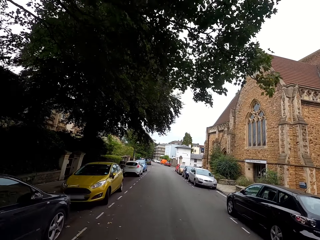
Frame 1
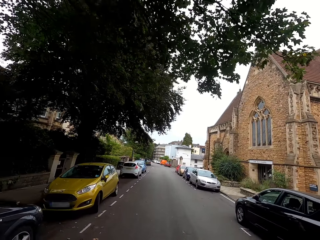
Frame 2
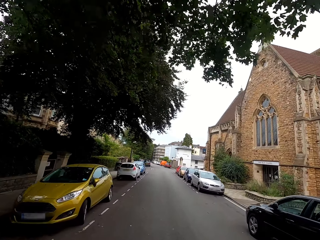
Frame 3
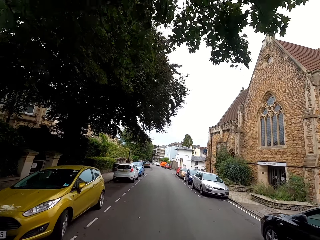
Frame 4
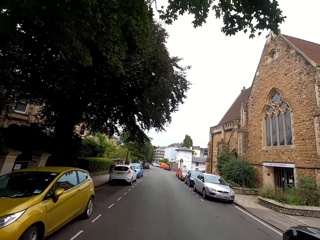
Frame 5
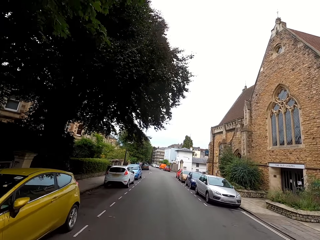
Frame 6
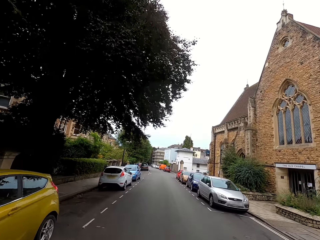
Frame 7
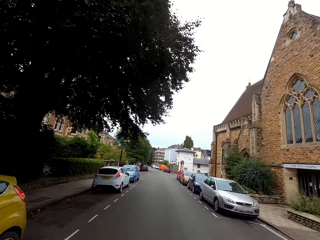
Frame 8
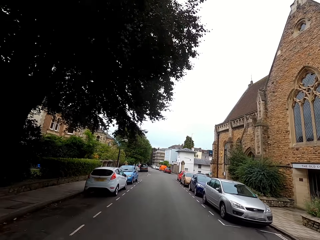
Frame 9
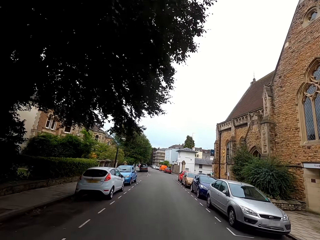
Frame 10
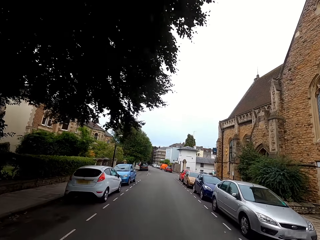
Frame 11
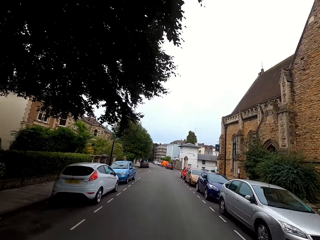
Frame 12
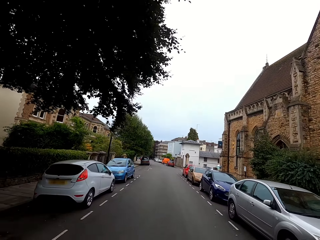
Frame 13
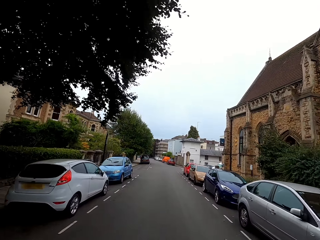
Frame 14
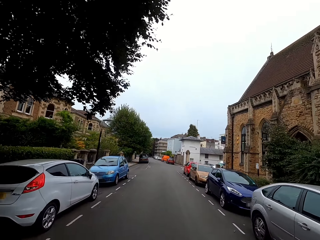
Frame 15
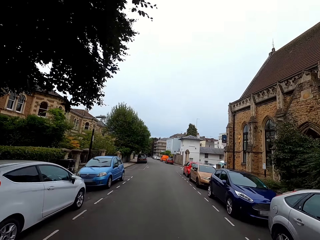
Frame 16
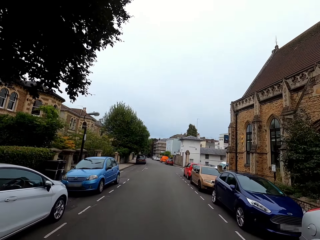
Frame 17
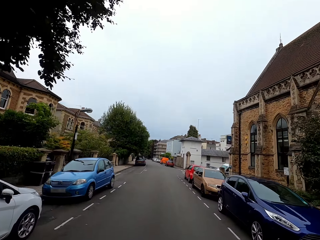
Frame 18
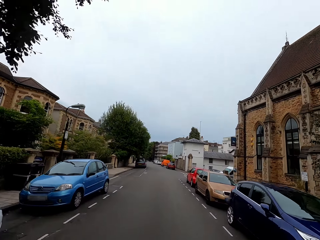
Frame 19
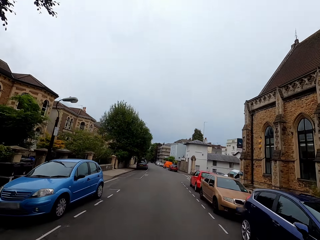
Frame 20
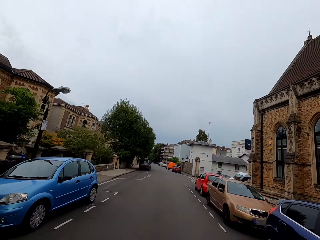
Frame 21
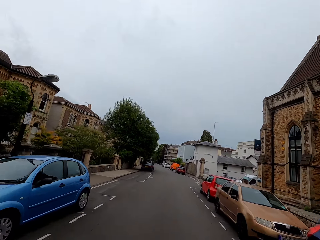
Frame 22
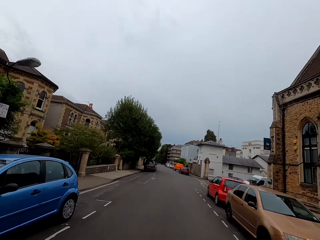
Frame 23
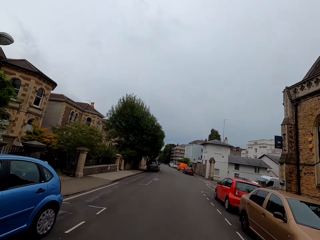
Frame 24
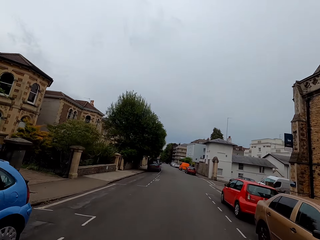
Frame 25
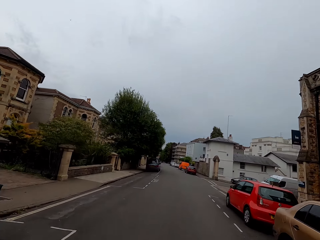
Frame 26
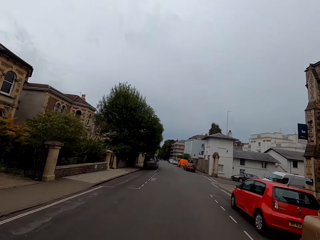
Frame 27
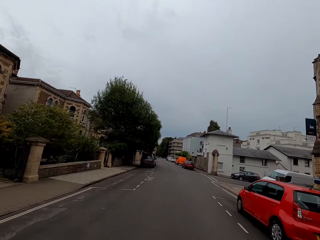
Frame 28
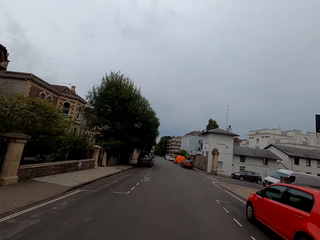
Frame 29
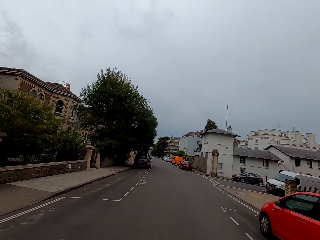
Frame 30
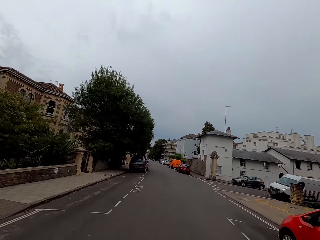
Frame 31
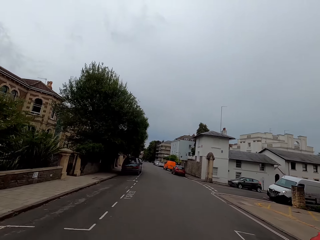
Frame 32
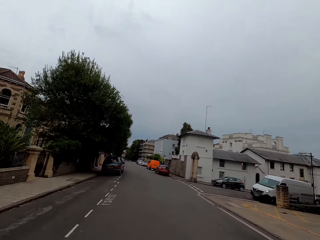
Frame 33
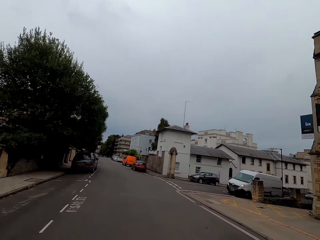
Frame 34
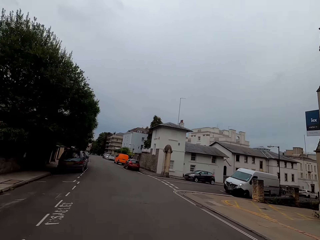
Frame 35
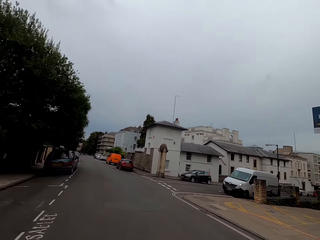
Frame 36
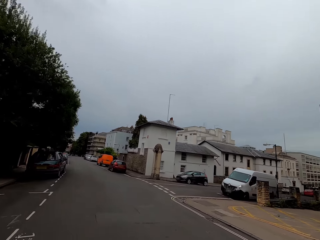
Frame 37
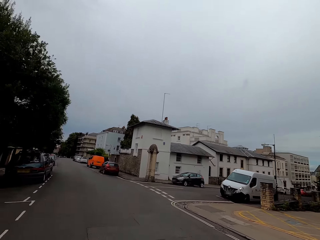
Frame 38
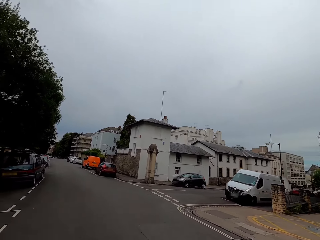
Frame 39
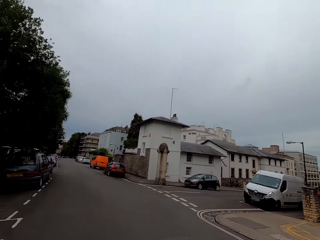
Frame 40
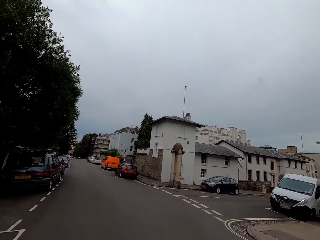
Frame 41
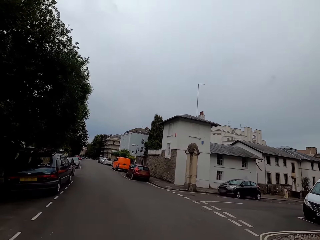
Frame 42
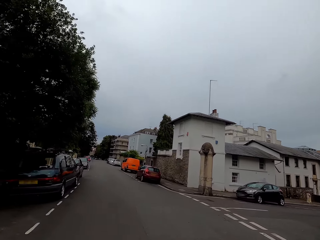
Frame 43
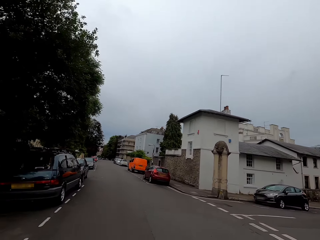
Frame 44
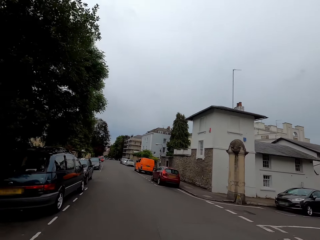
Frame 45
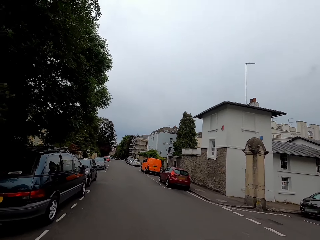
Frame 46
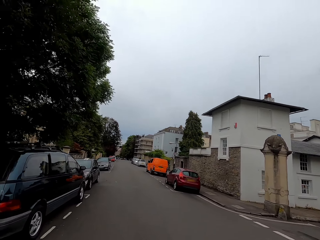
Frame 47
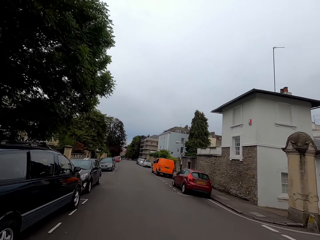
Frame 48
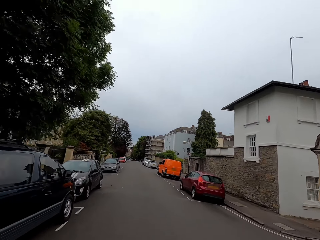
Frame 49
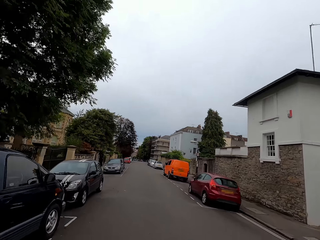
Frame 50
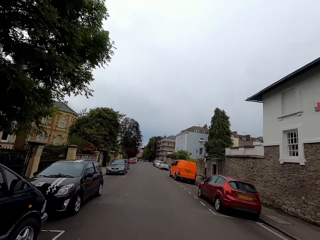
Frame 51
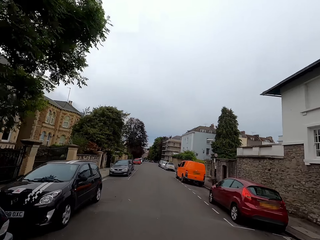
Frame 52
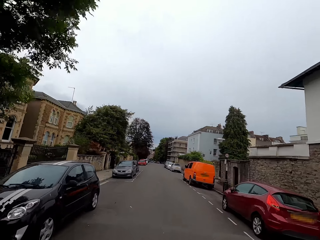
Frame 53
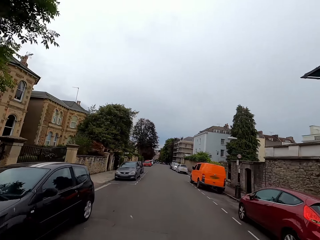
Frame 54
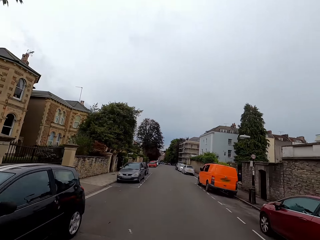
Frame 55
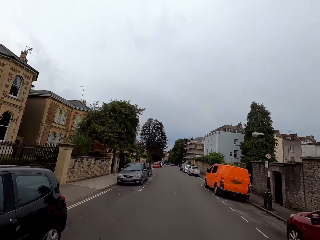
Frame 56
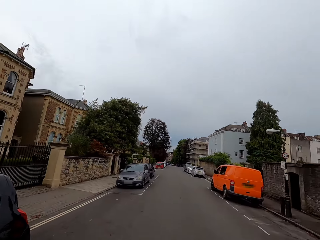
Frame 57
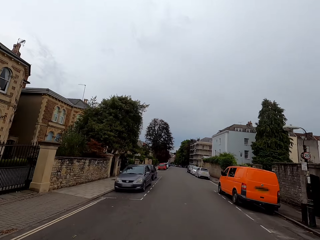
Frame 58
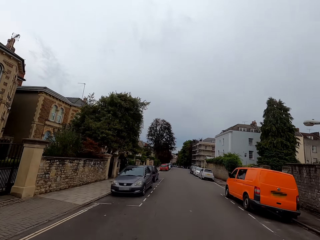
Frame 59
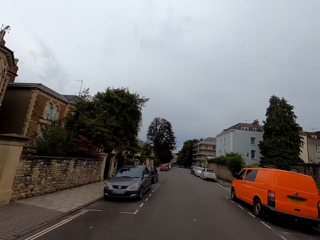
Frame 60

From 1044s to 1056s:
The camera wearer rides a bike on the road and looks around.

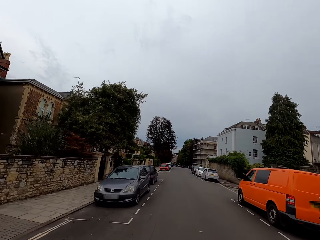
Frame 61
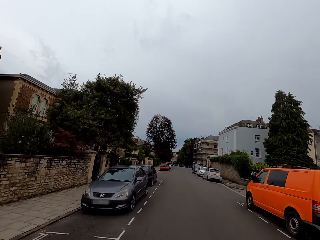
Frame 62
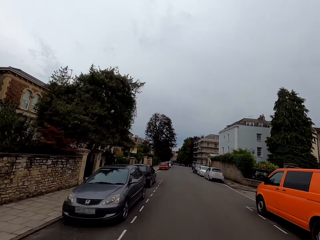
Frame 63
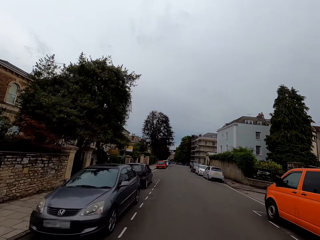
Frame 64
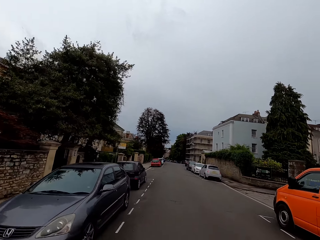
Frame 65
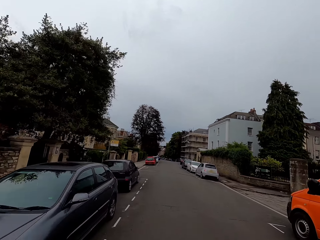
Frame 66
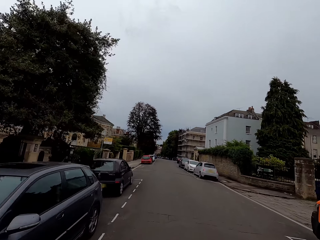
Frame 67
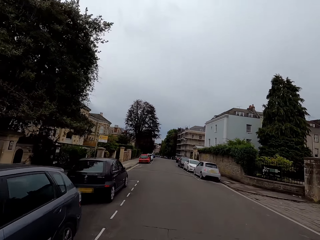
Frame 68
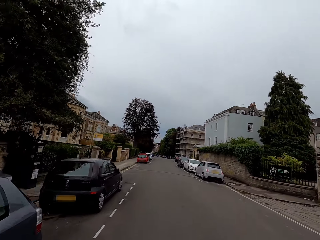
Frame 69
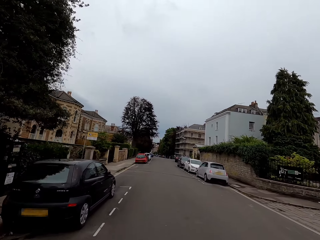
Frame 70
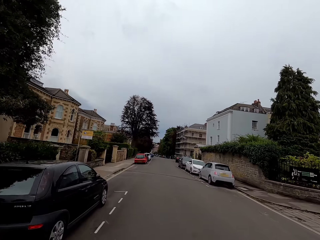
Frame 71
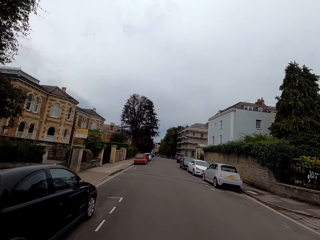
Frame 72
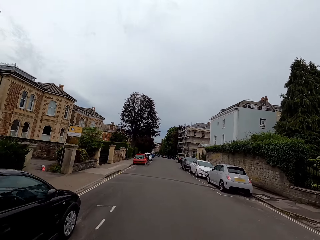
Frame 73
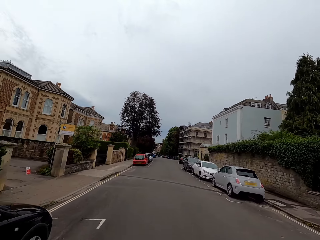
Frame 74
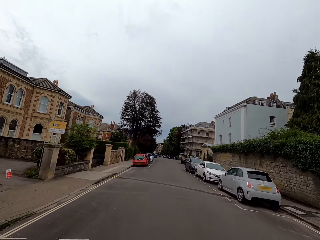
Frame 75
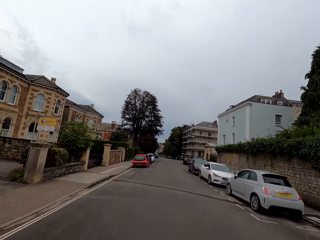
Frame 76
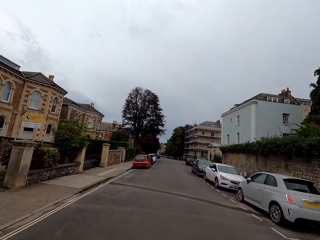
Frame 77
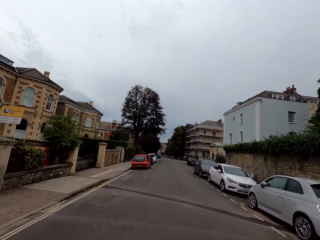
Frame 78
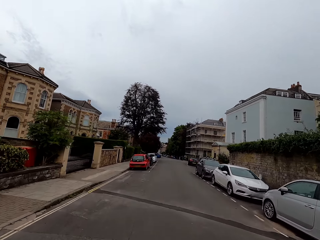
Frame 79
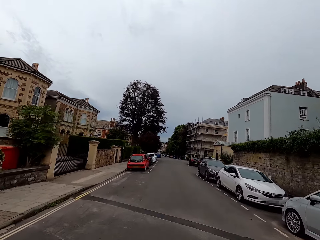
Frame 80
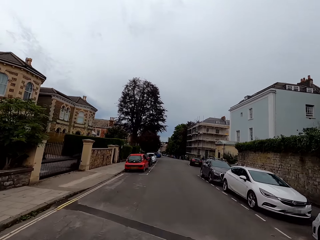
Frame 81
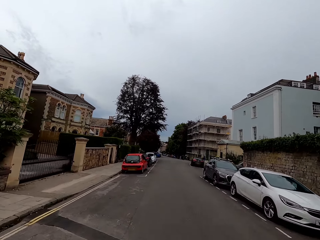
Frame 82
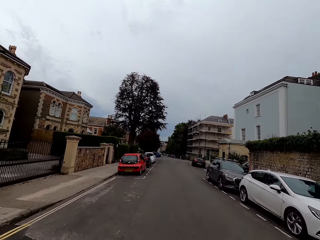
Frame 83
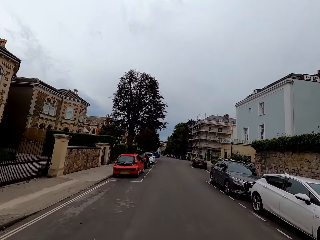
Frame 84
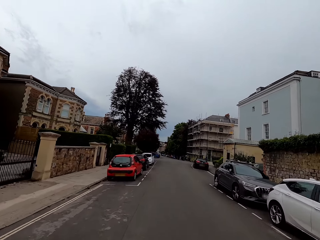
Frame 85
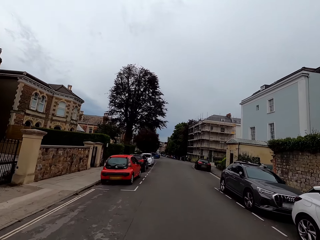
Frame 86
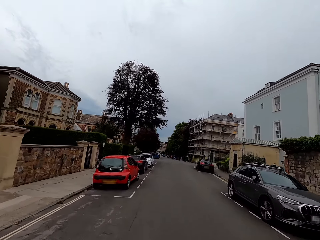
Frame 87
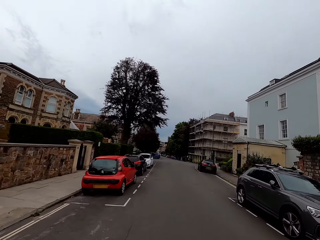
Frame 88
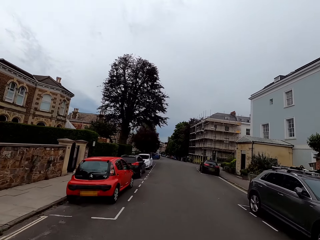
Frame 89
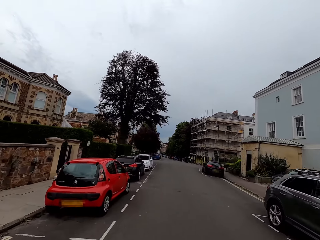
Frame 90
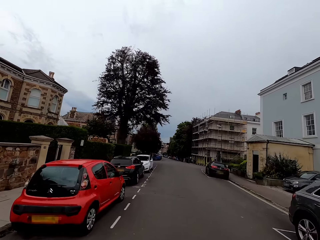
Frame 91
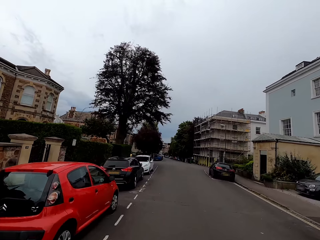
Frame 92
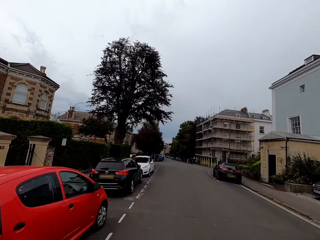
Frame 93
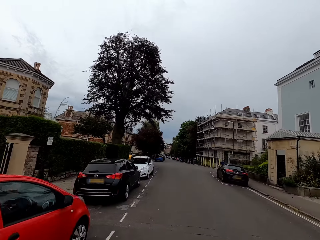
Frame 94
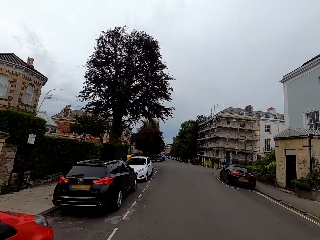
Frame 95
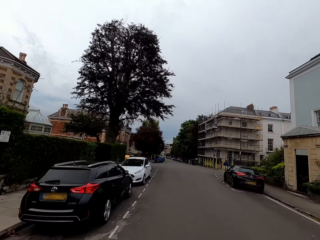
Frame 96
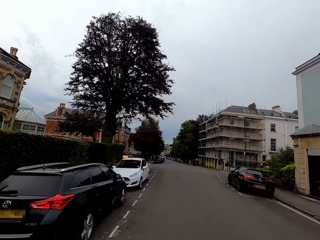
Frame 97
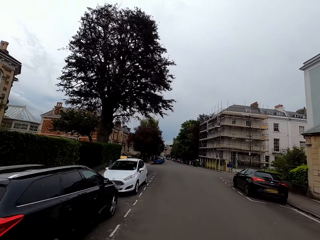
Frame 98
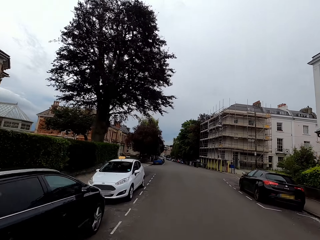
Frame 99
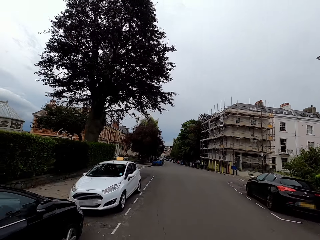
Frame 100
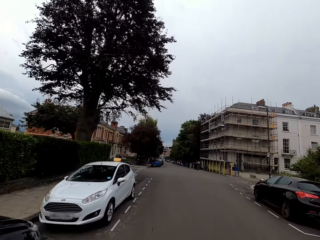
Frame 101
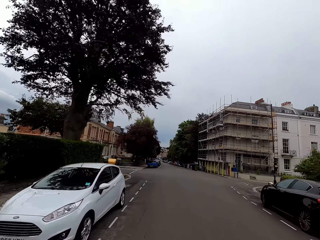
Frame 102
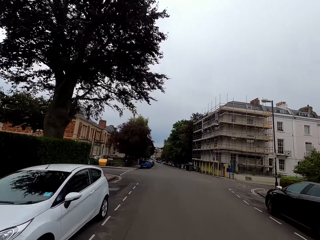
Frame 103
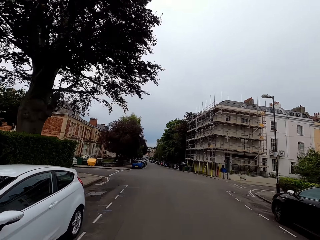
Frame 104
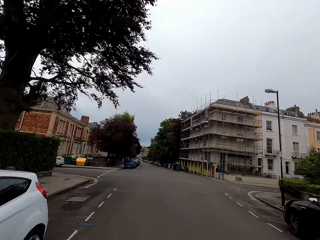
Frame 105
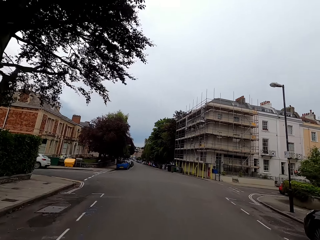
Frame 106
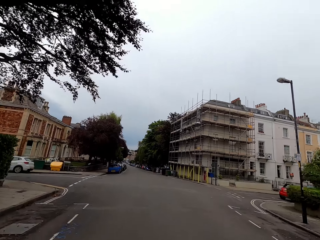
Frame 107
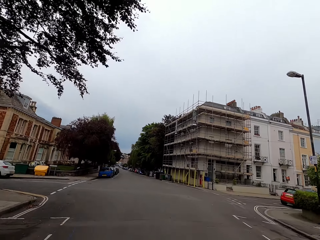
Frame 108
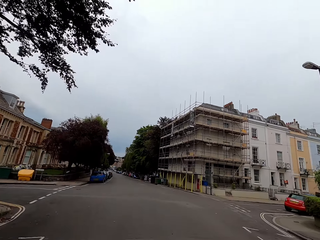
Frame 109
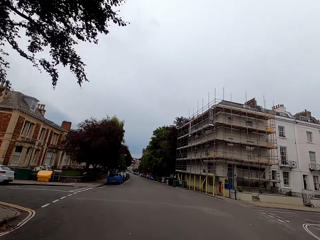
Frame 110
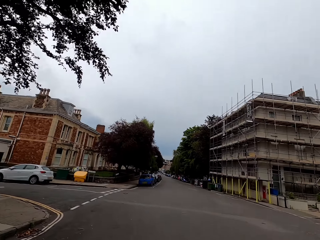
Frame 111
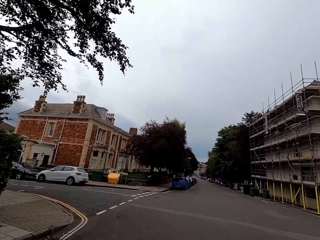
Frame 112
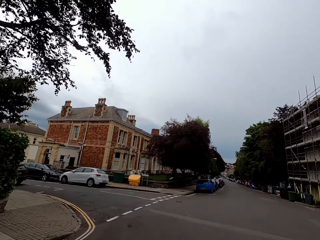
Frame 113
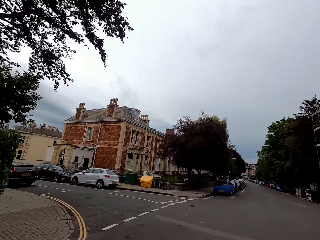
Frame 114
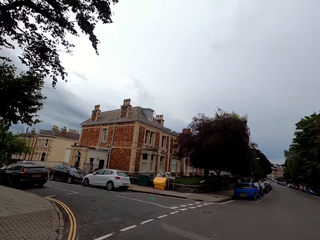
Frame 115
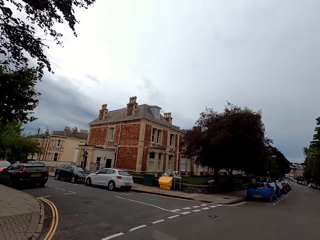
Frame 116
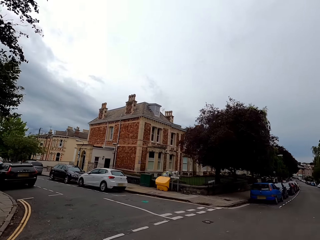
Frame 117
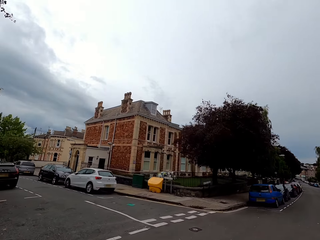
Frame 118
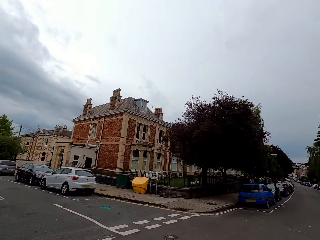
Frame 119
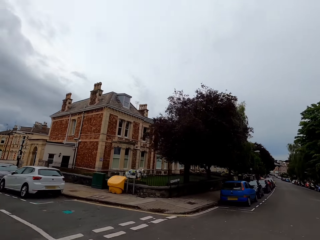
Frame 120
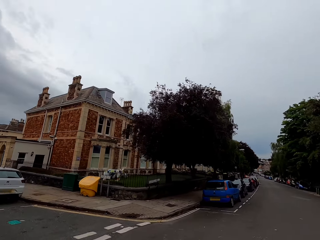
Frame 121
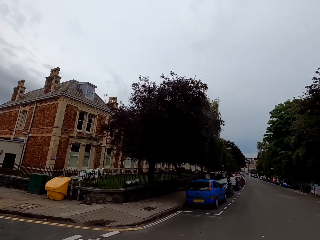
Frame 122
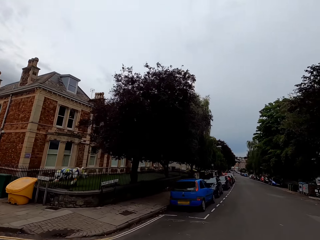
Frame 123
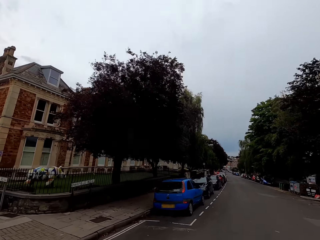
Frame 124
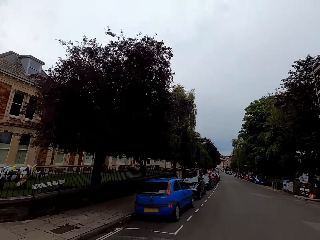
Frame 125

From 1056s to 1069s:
The camera wearer rides a bike on the road and looks around.
